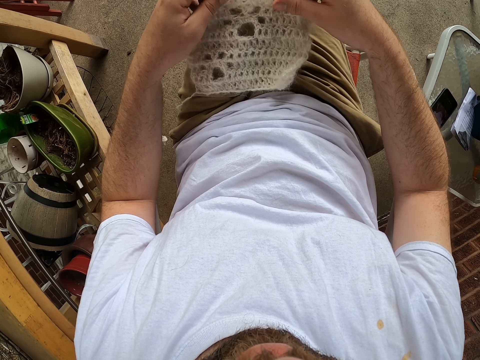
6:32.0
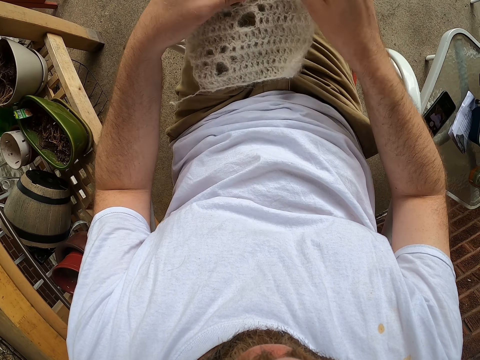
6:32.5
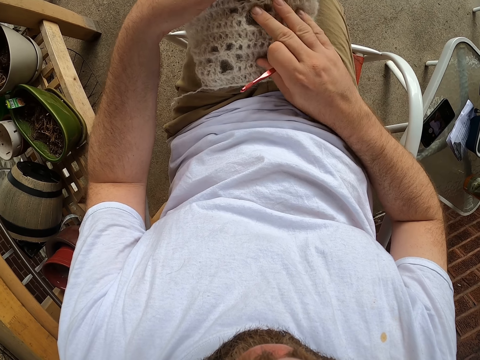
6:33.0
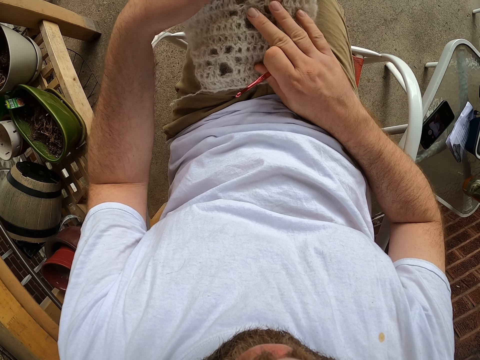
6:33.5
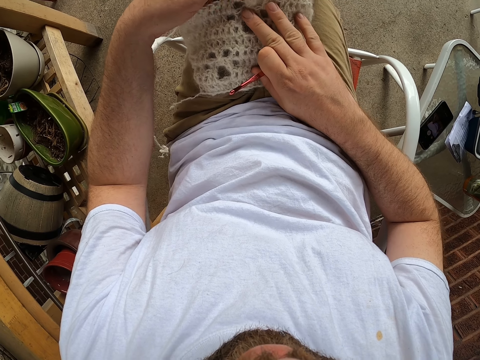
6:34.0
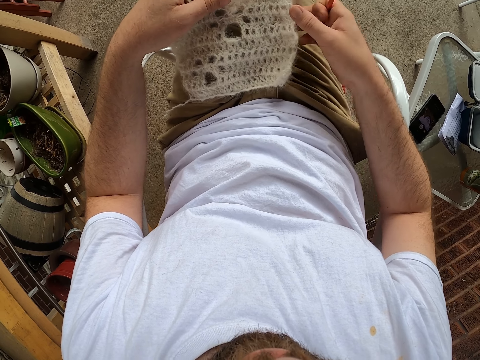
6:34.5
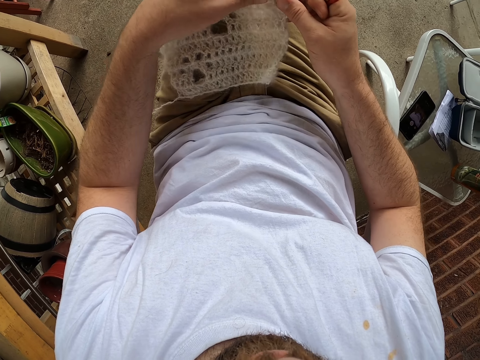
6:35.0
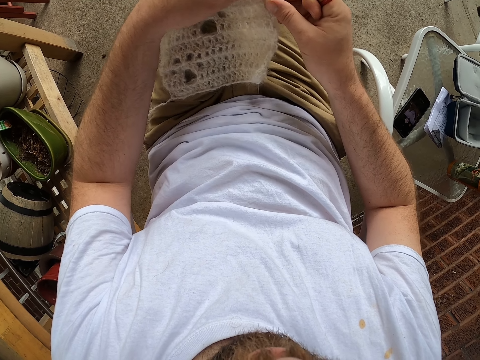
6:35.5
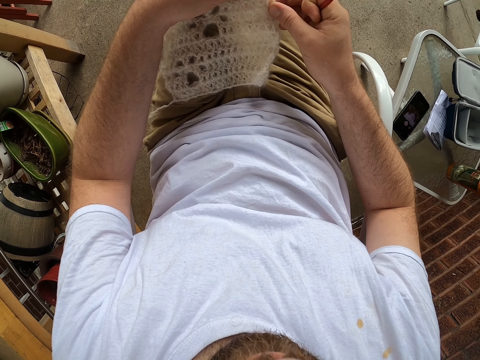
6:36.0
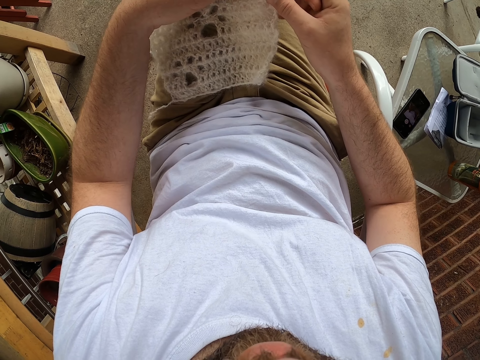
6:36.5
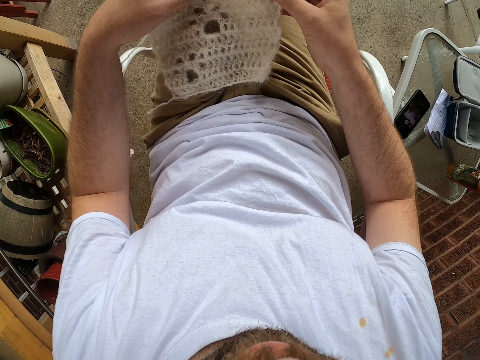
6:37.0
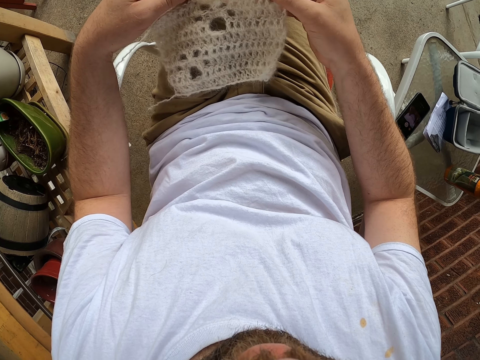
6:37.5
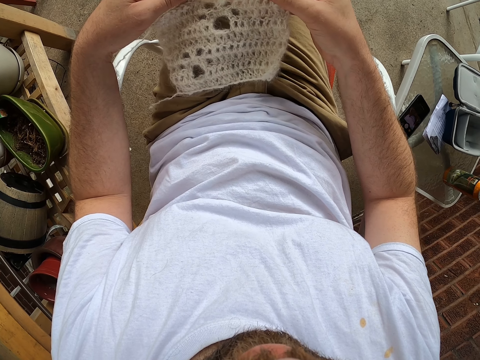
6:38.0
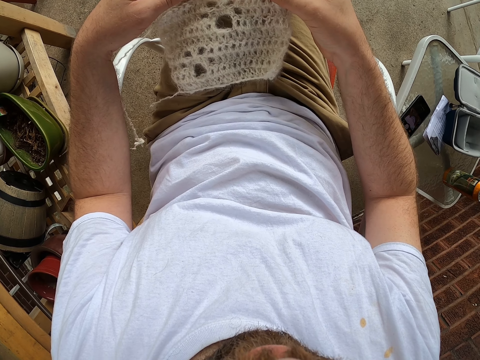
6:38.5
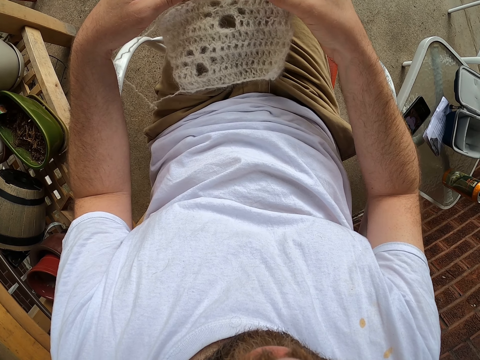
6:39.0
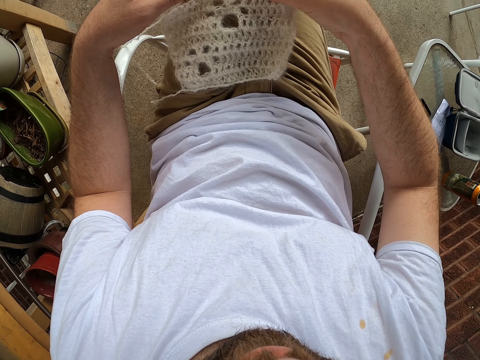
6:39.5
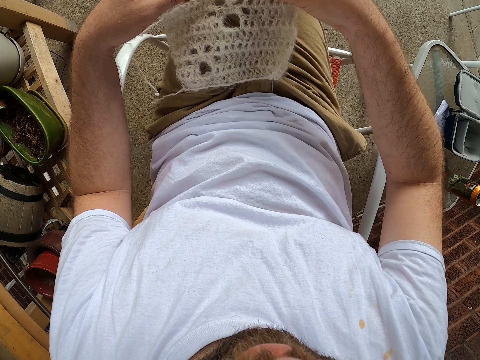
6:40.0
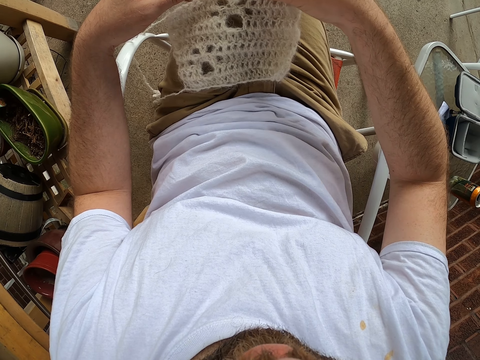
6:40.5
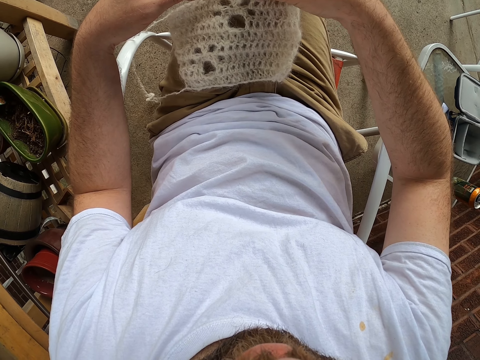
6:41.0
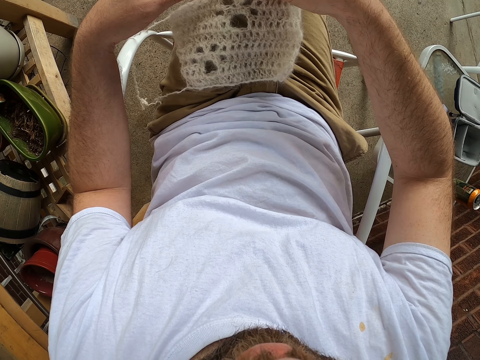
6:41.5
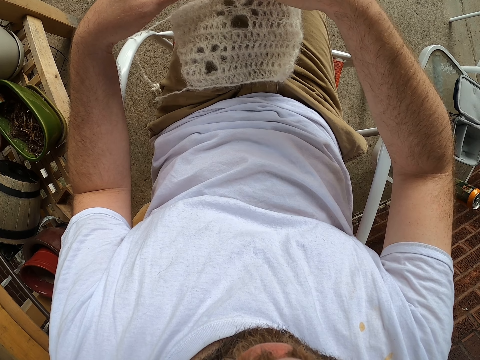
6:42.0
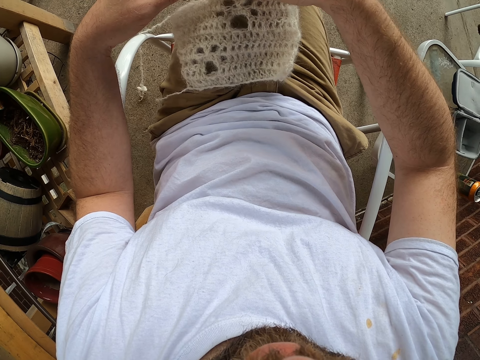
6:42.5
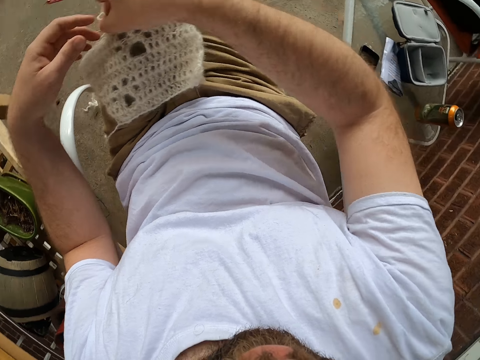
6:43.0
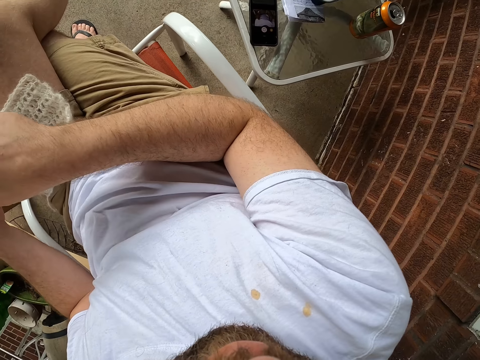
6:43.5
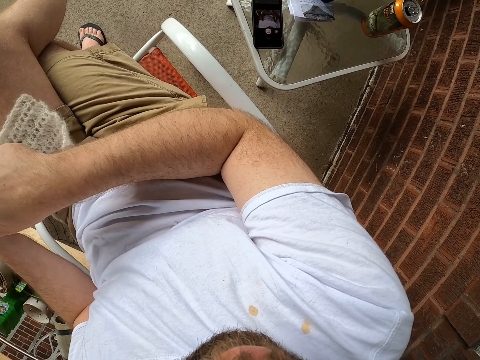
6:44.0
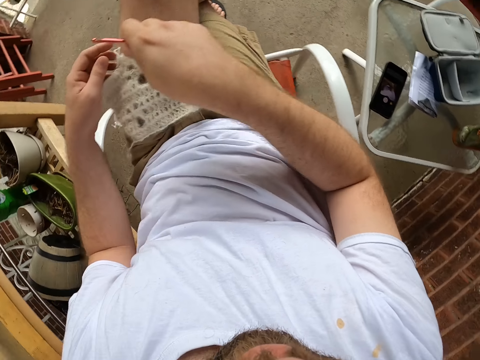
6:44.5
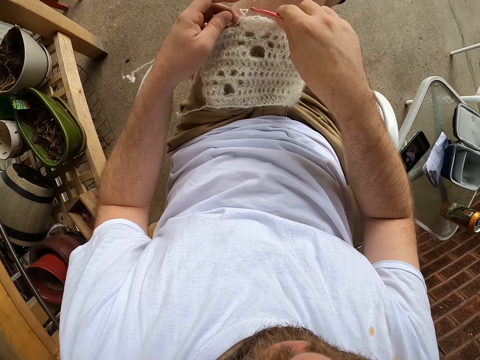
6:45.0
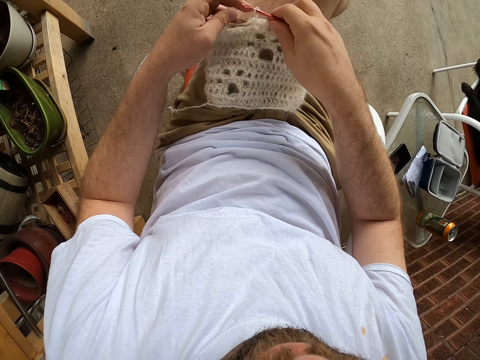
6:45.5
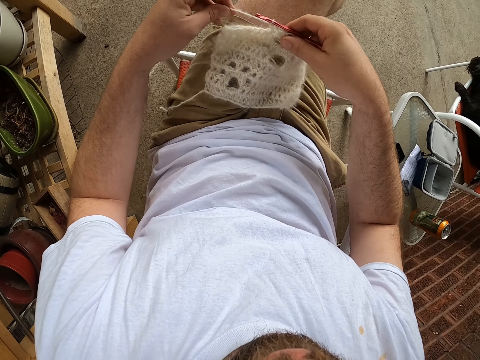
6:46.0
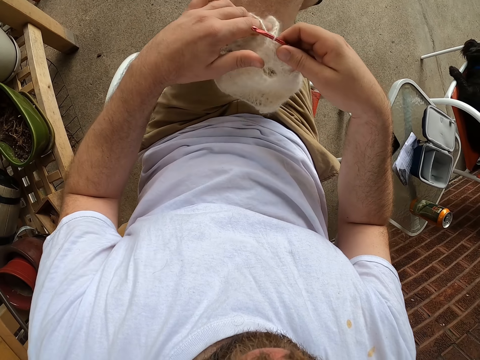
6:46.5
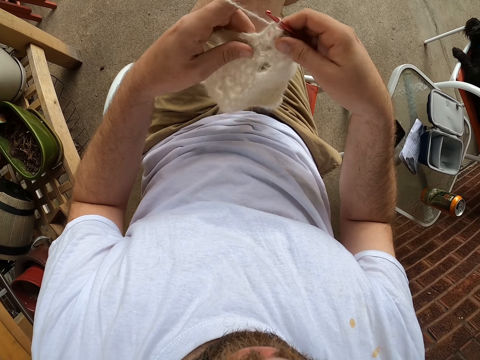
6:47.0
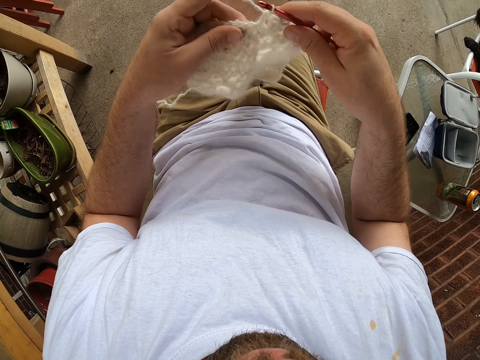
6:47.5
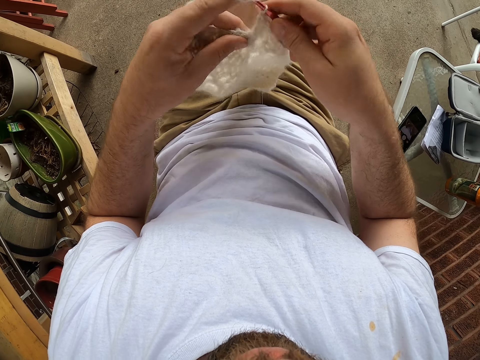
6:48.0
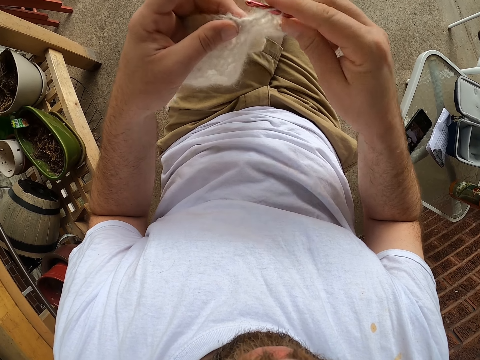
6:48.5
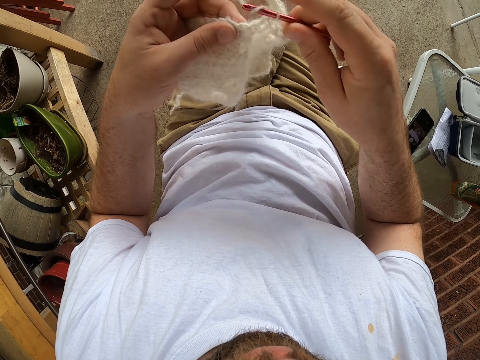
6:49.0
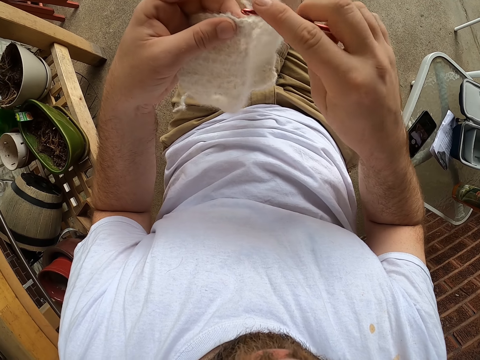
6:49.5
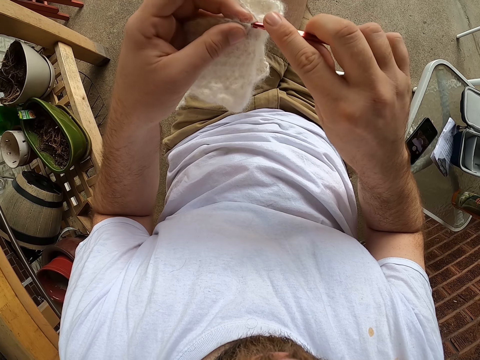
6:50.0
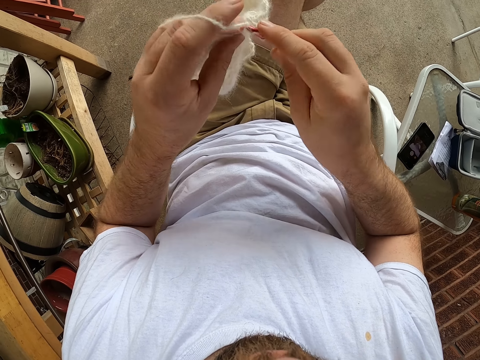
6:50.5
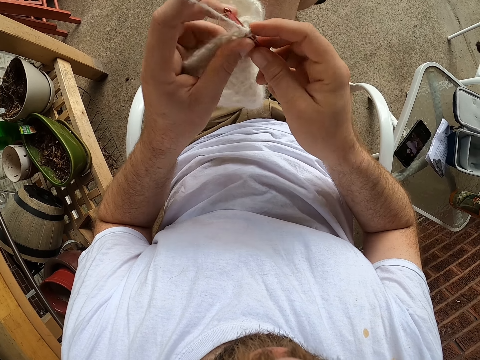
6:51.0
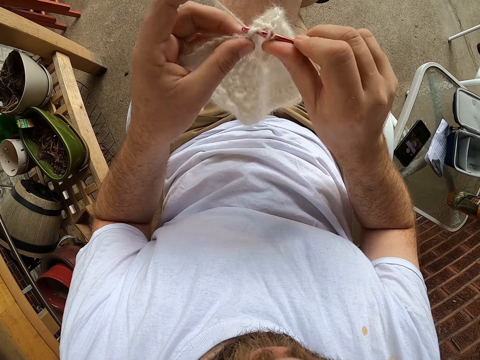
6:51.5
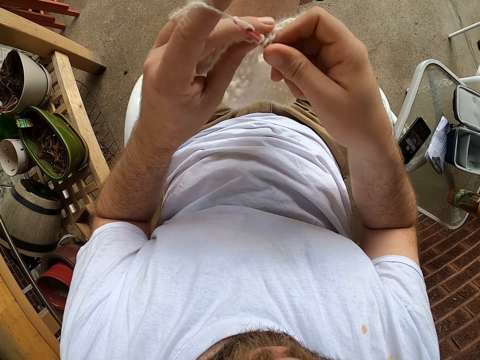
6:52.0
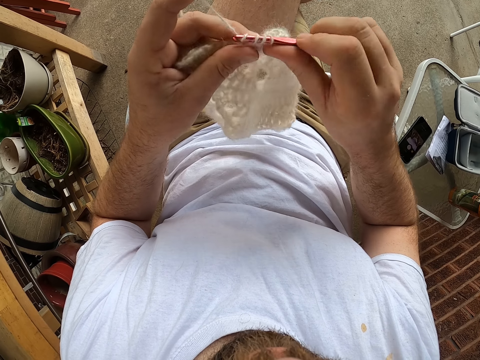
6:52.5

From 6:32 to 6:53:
The camera wearer stretches the scarf with both hands. He counts the holes in the scarf with his right hand. He looks at a table. He adjusts the thread on the crochet hook. He inserts the knitting pin into the scarf. He adjusts the thread. He lifts the scarf from his thigh with his right hand. He knits the yarn with the knitting pin.

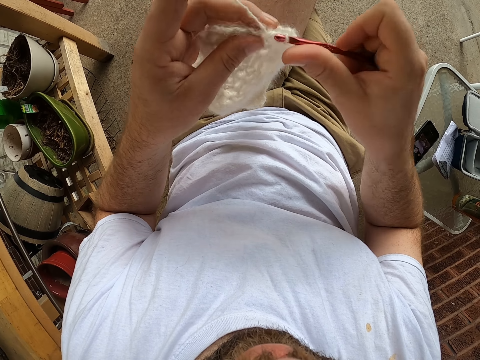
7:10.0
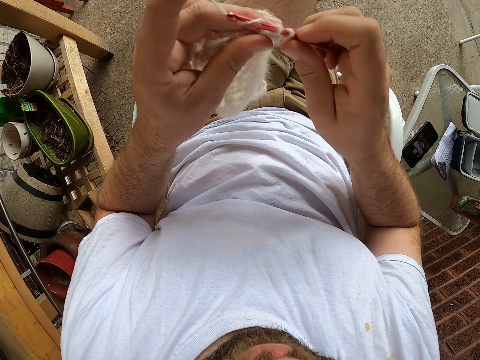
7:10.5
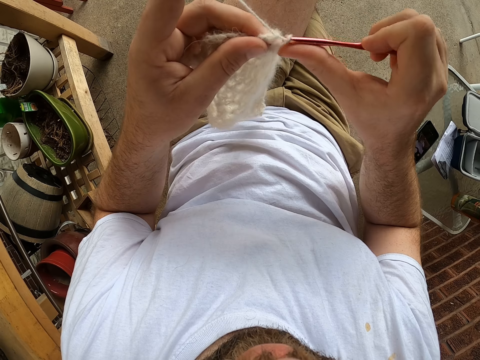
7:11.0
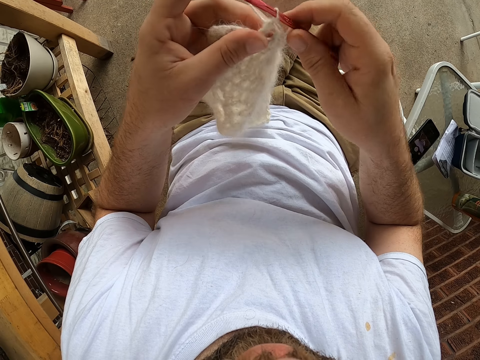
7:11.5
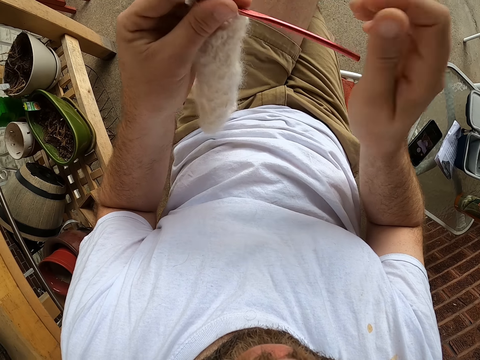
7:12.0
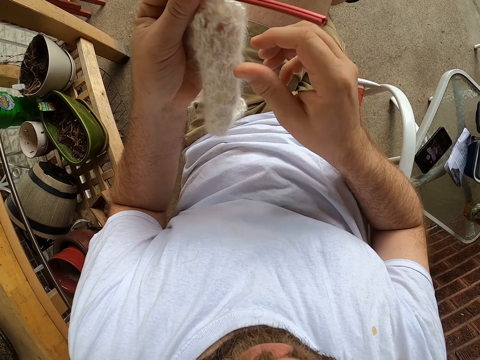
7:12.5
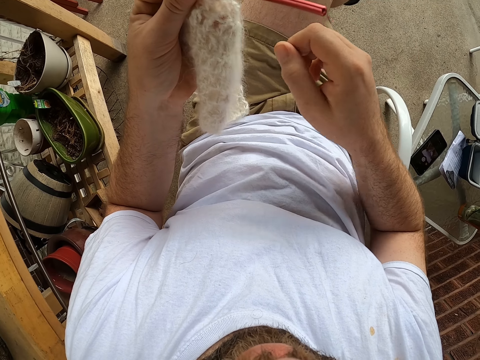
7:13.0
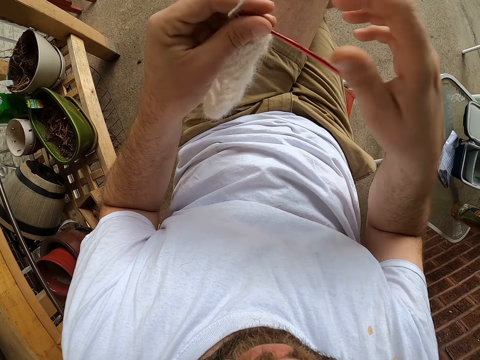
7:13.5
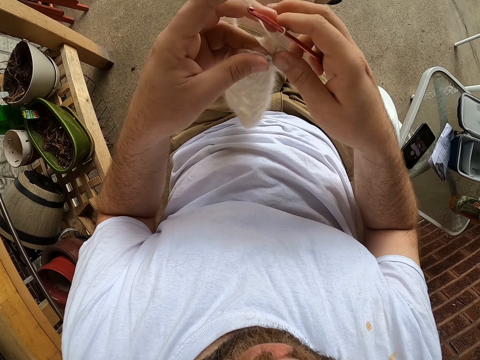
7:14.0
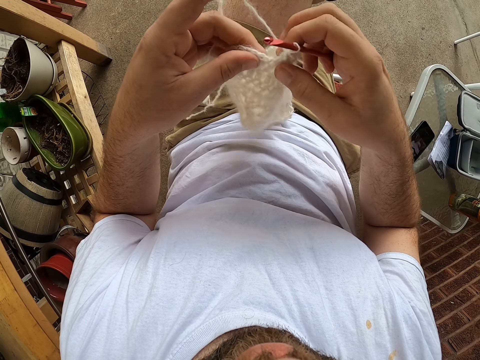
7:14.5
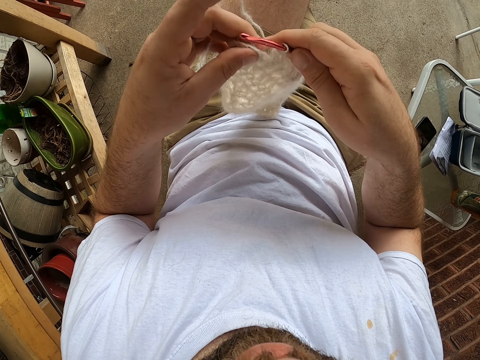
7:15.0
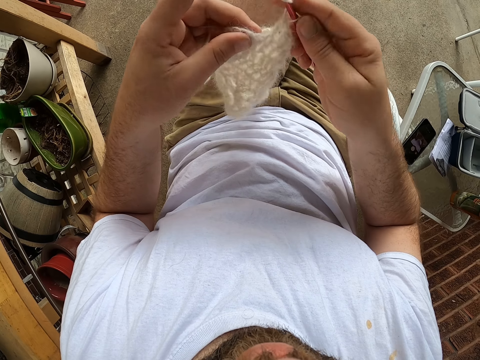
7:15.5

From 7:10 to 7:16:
The camera wearer holds the knitting pin or crochet hook with his left hand. He pulls the yarn's fiber with his right hand. He holds the crochet hook with his right hand. He adjusts the fabric. He knits the fabric.
